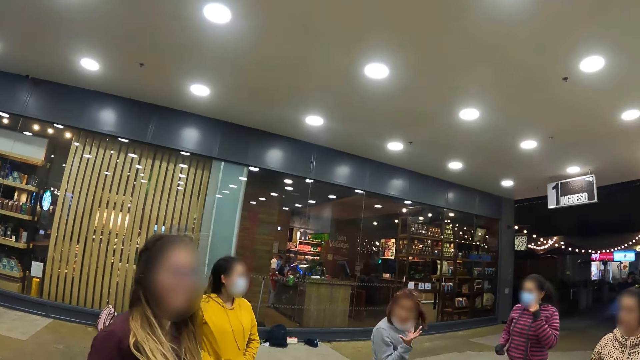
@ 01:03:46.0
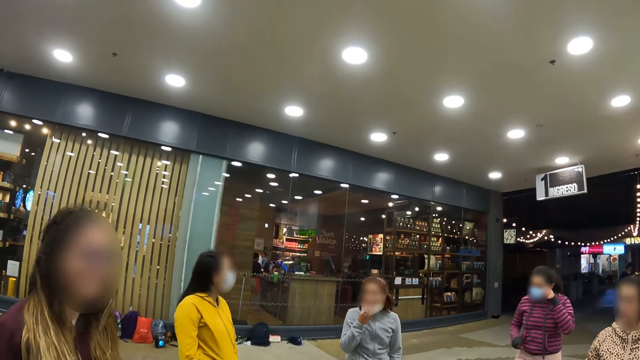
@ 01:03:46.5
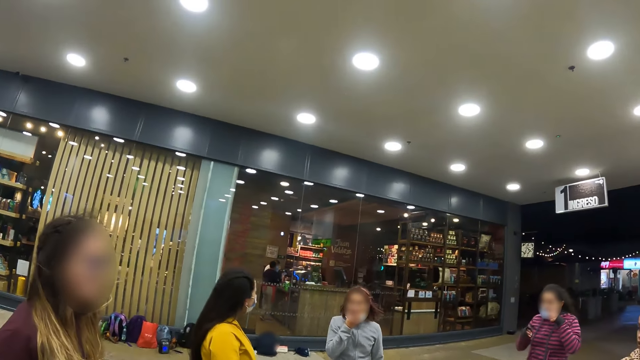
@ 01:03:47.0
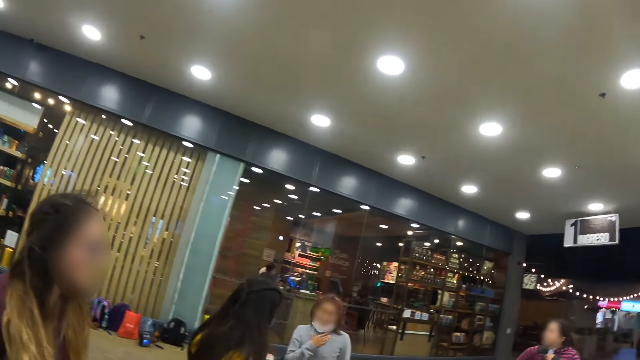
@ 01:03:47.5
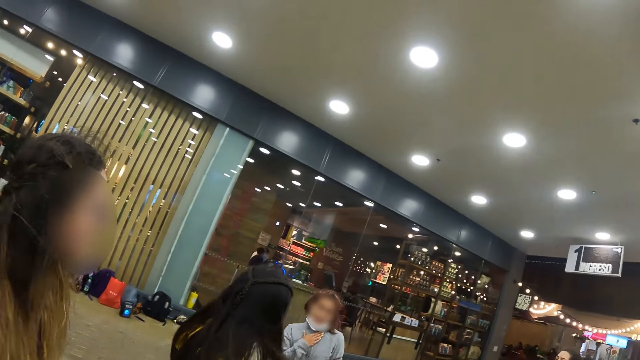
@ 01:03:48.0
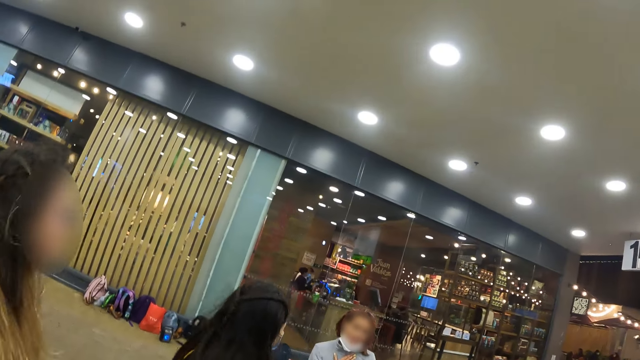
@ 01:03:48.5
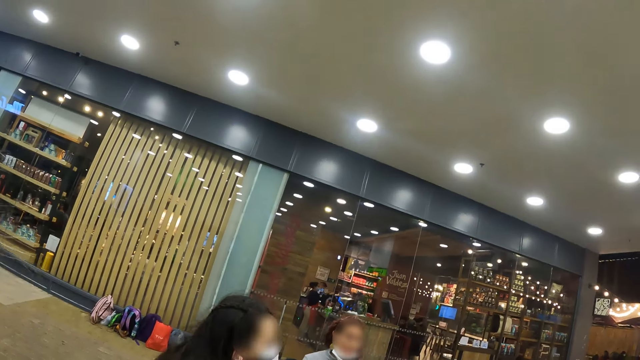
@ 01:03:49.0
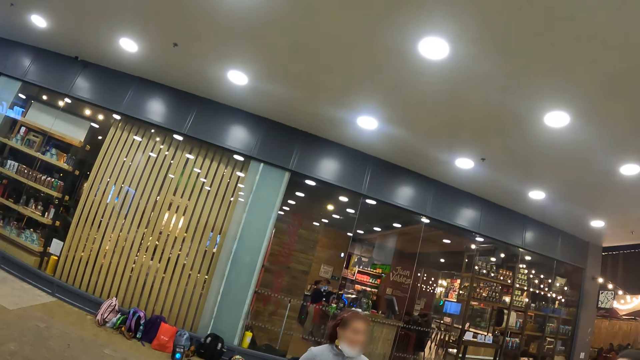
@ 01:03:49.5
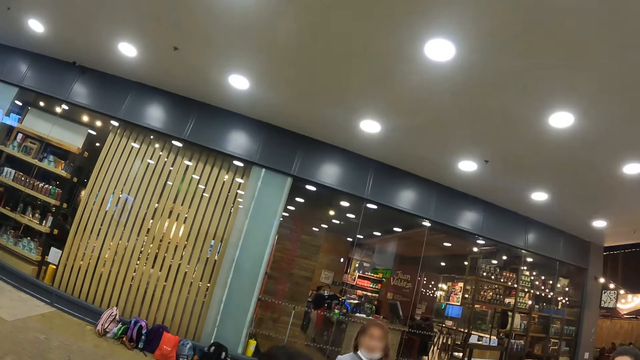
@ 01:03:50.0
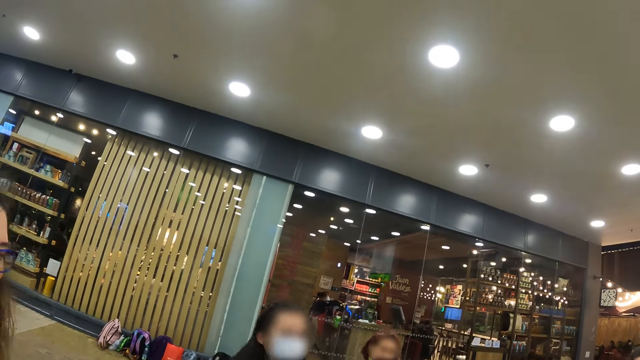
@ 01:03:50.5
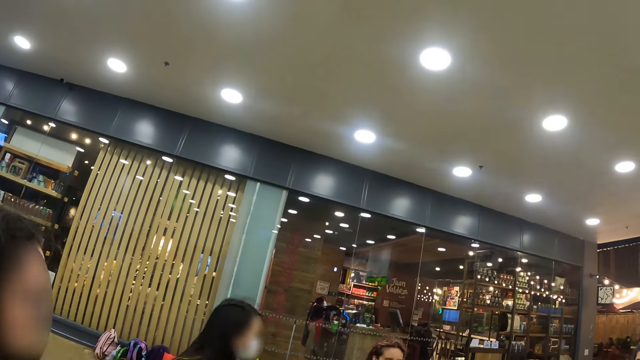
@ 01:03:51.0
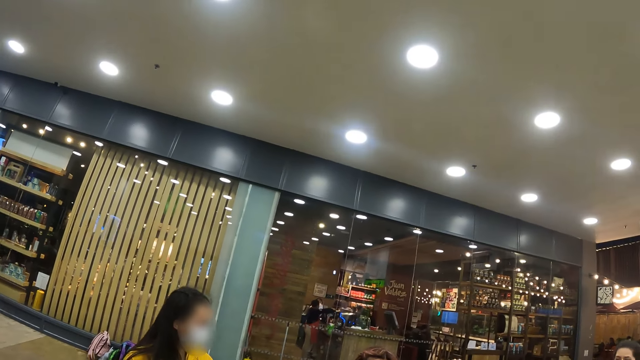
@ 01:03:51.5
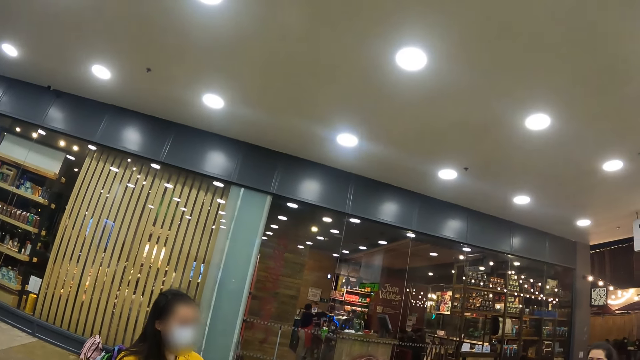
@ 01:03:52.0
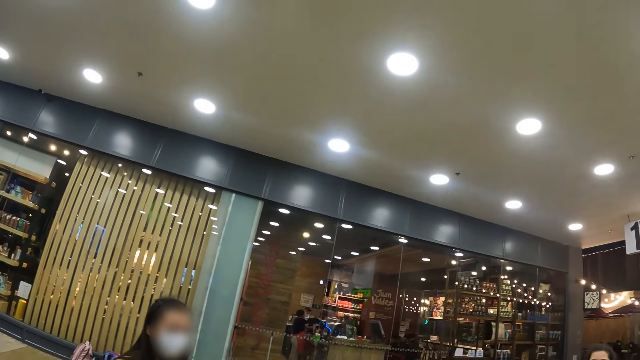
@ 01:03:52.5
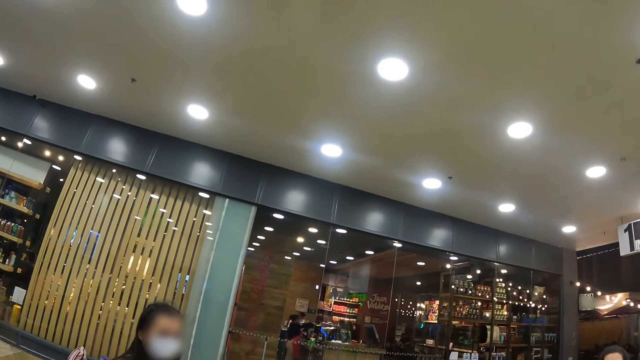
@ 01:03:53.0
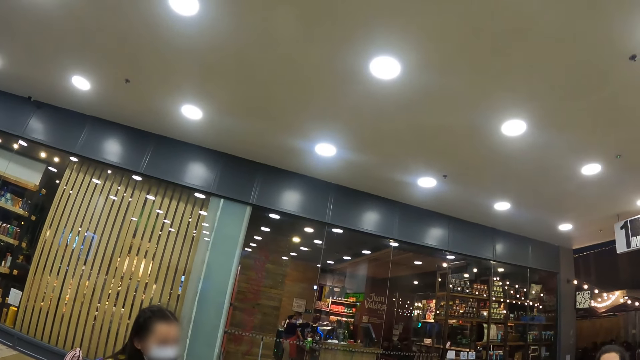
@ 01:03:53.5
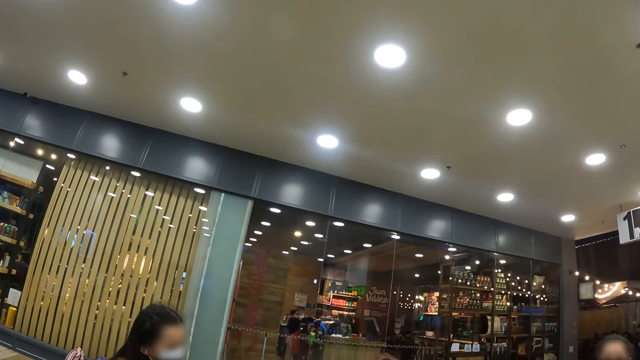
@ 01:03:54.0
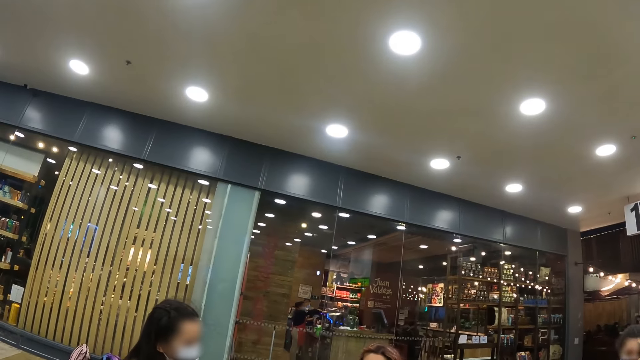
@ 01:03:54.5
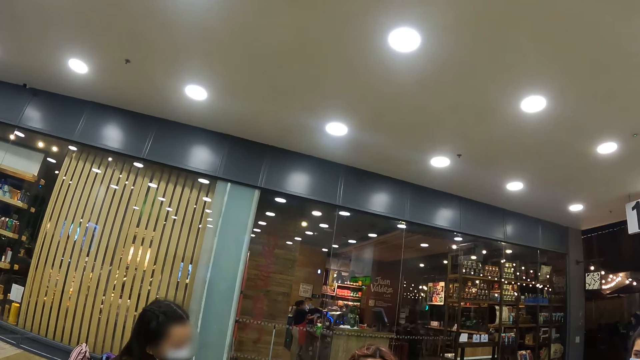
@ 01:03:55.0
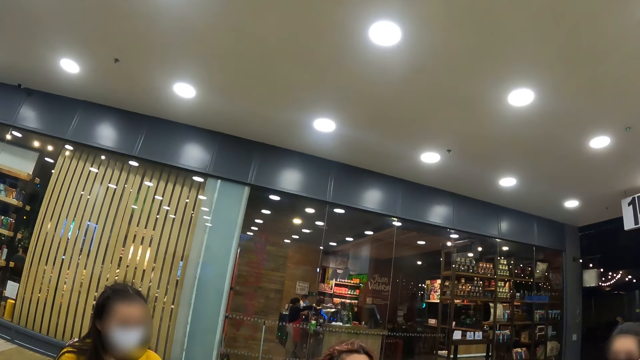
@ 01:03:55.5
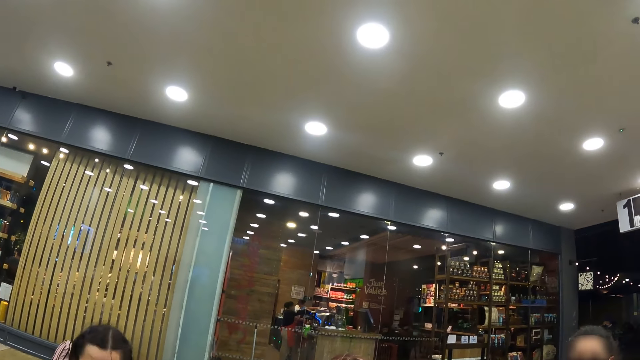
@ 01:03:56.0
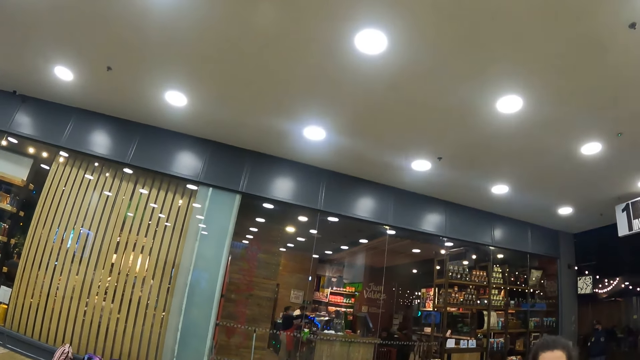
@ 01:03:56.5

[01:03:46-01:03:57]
The camera wearer looks at a woman. They look around the restaurant.

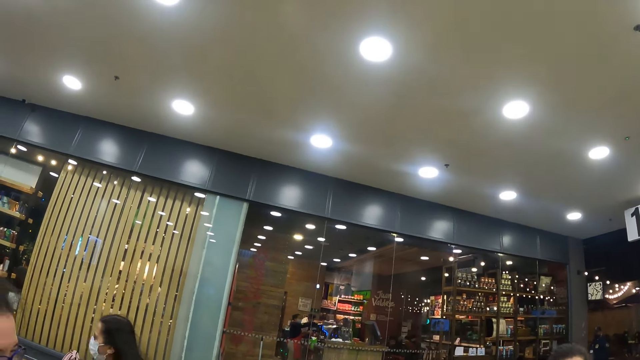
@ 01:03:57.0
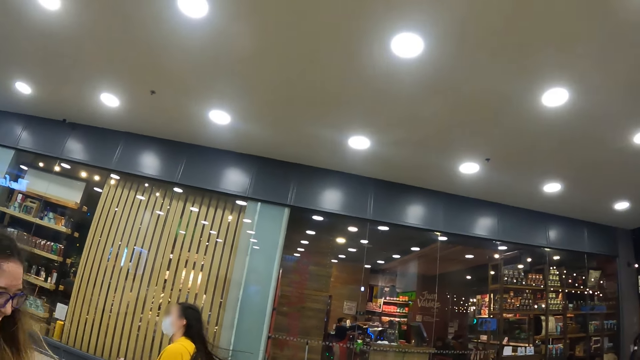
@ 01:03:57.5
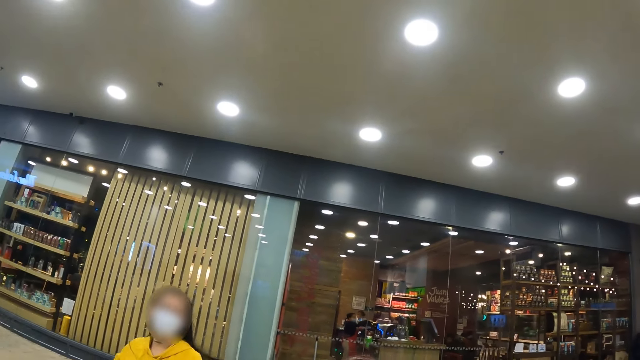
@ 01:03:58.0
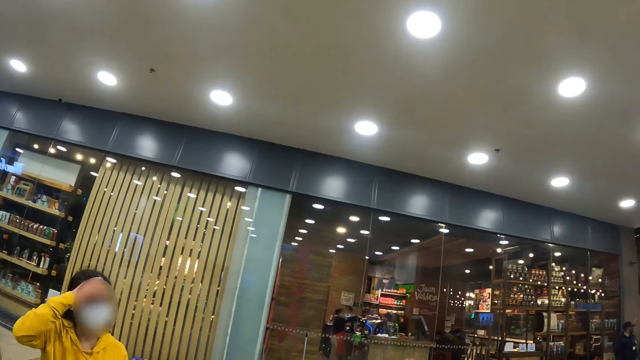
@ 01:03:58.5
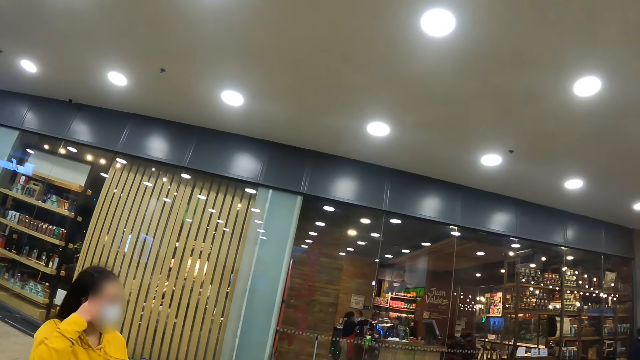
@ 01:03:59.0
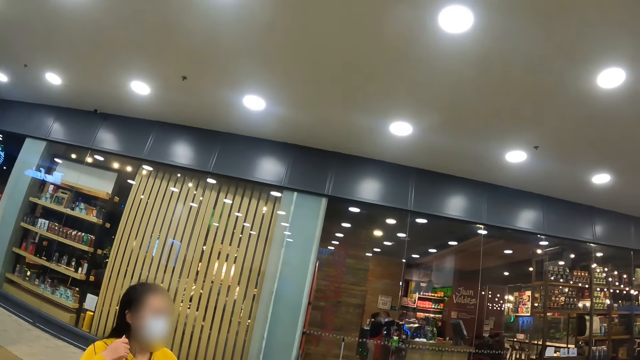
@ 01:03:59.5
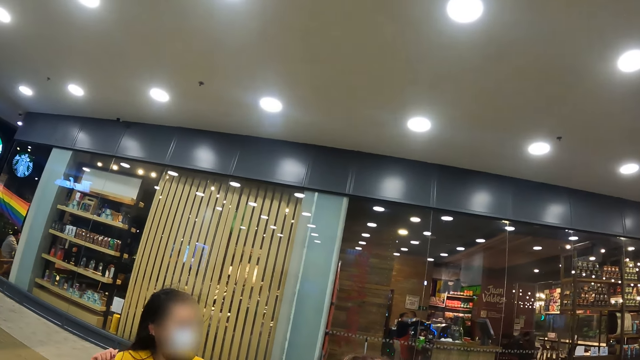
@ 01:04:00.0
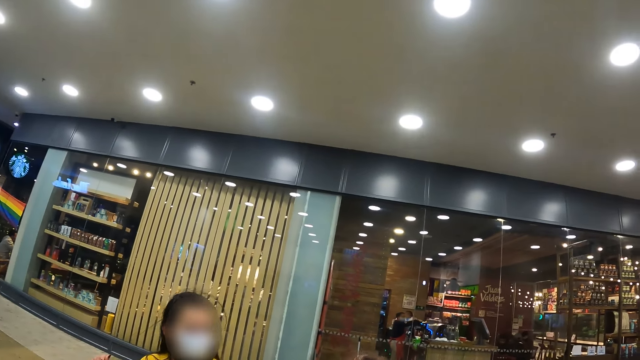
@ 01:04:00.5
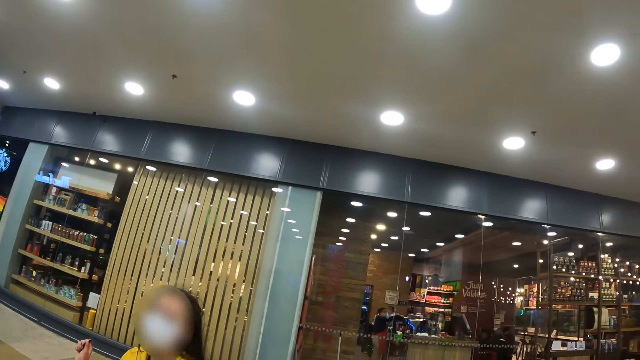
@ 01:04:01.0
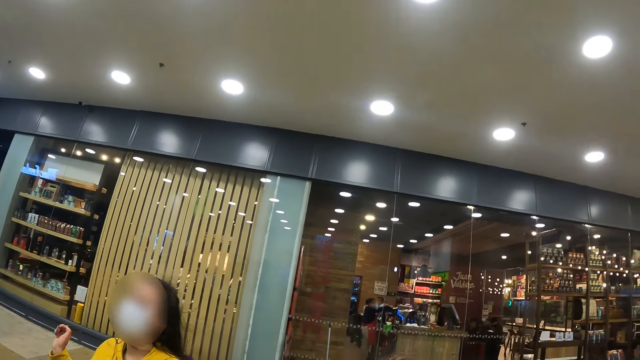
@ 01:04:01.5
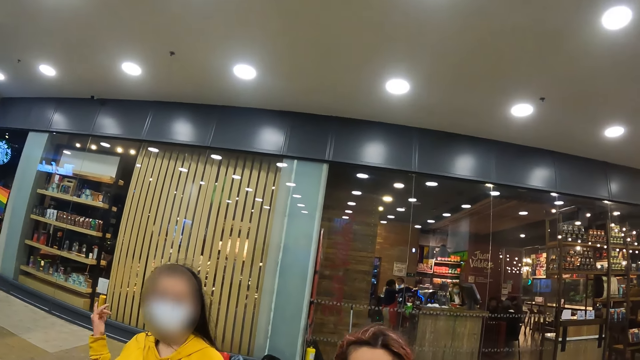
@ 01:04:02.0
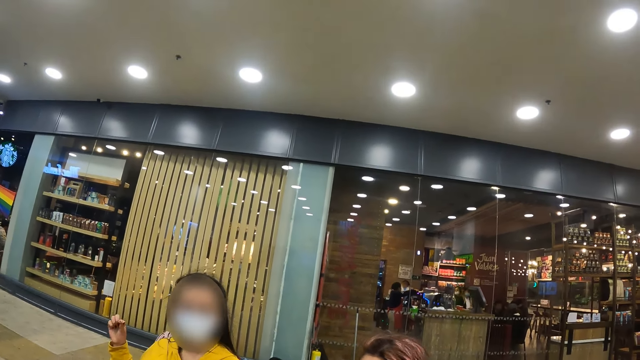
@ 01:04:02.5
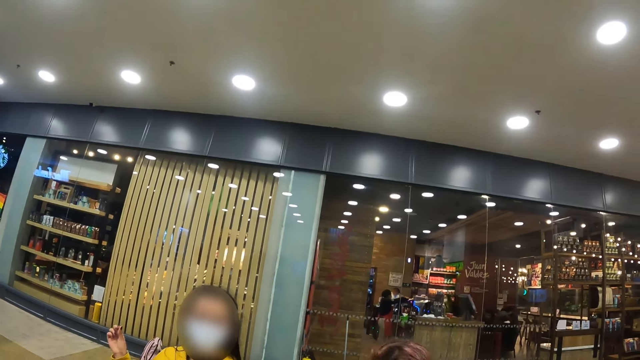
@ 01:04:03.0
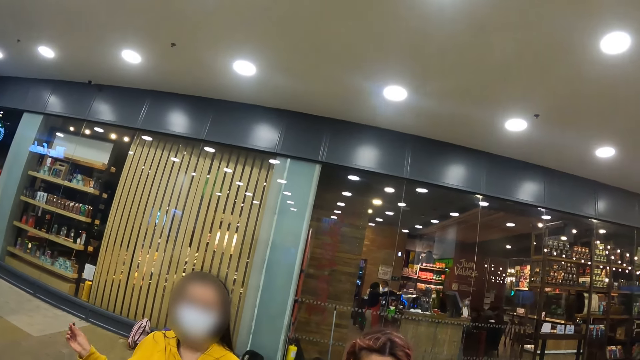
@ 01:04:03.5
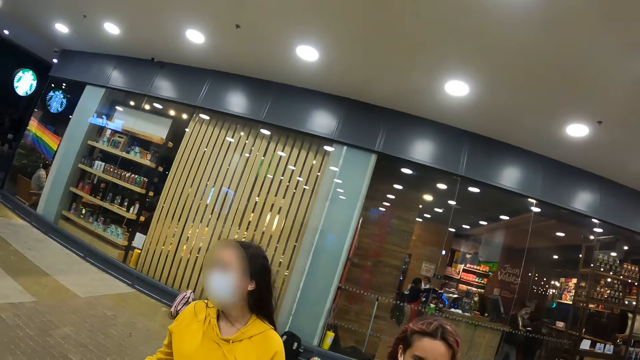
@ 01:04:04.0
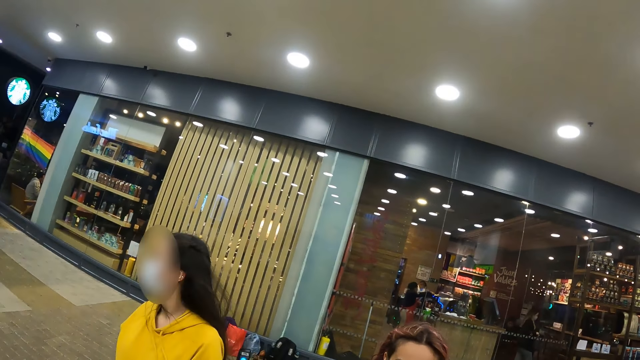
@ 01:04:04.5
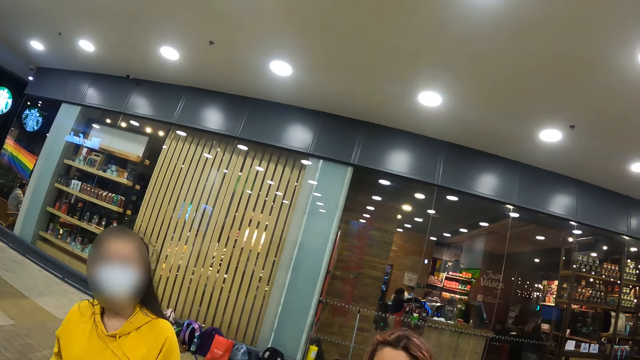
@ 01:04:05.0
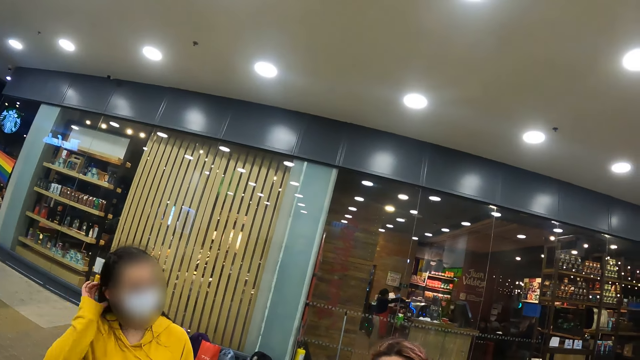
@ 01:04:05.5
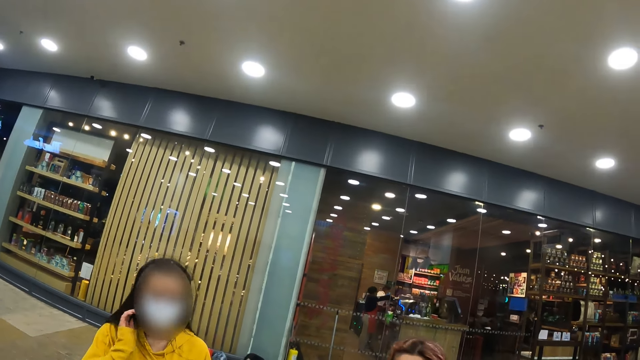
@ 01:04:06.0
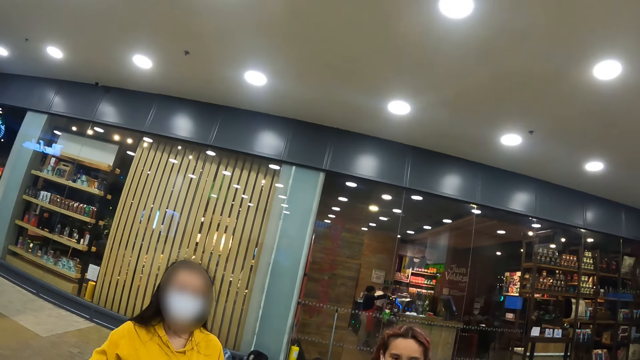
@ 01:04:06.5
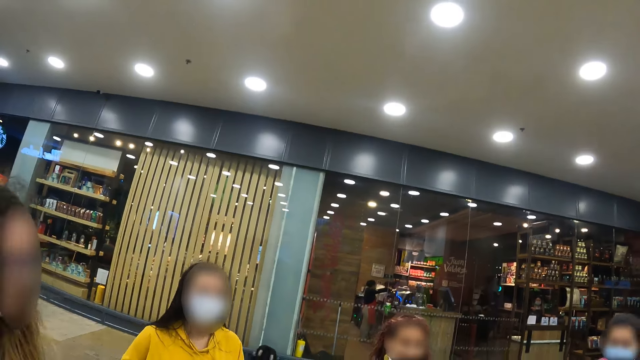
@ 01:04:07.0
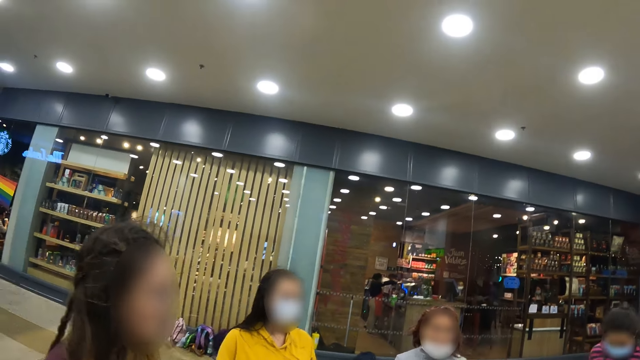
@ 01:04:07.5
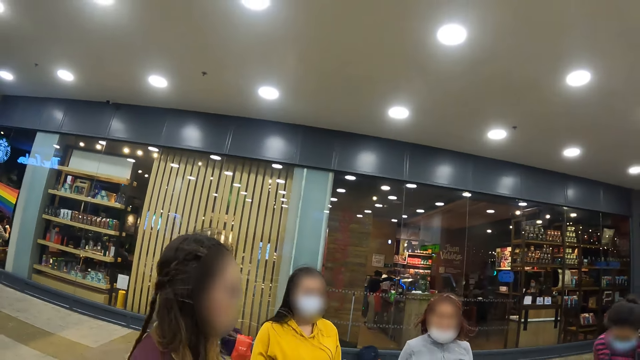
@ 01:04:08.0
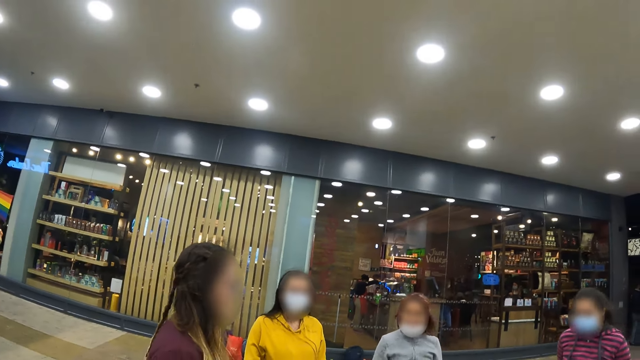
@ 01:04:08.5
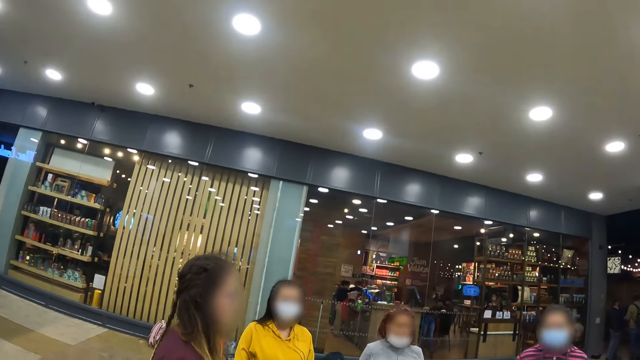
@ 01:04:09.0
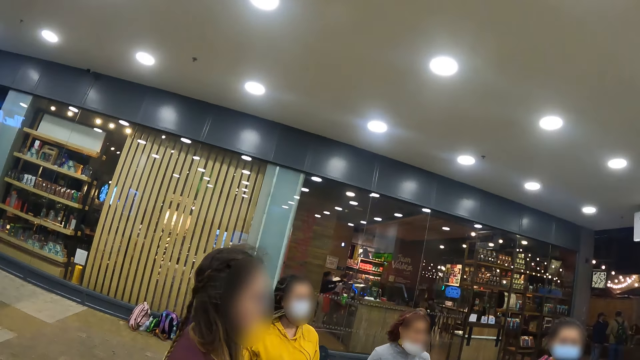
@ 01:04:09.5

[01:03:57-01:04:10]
The camera wearer looks at a woman. They look around the restaurant.
